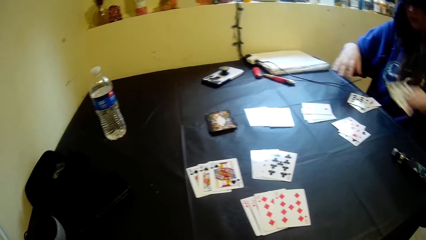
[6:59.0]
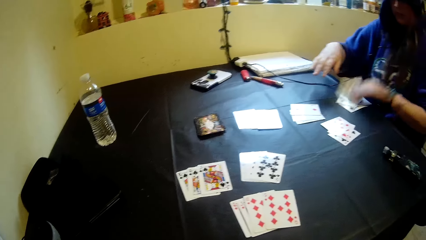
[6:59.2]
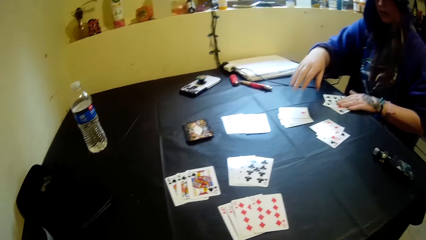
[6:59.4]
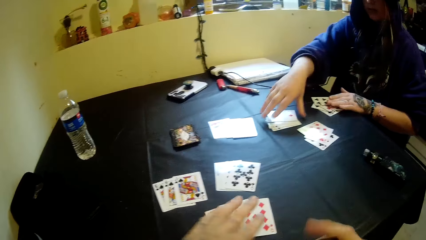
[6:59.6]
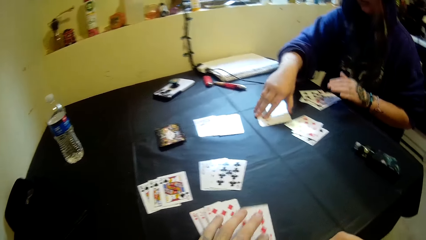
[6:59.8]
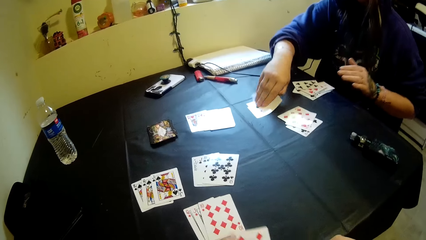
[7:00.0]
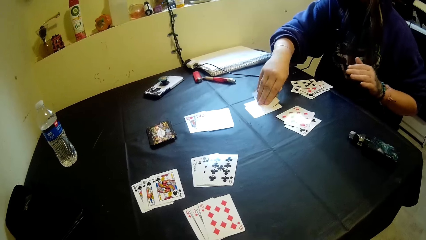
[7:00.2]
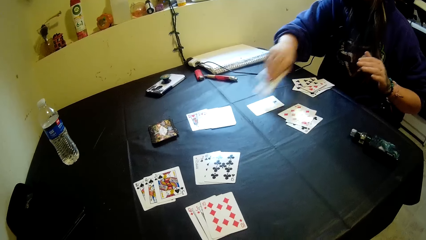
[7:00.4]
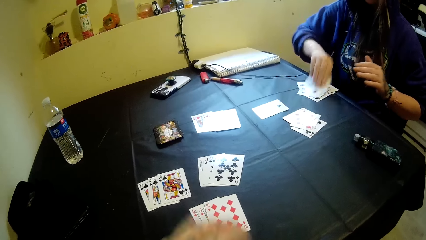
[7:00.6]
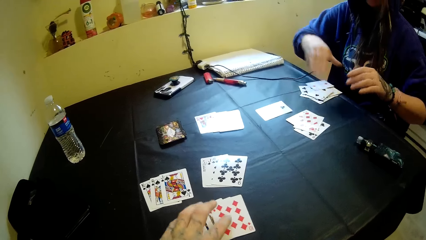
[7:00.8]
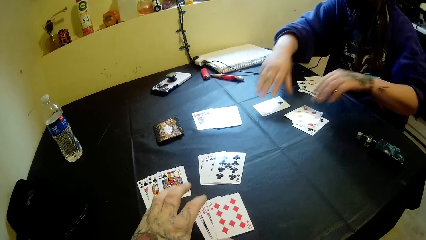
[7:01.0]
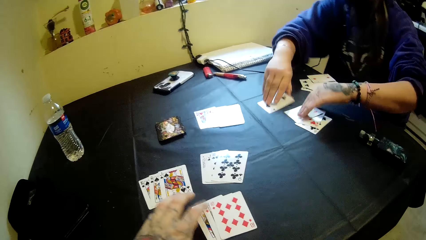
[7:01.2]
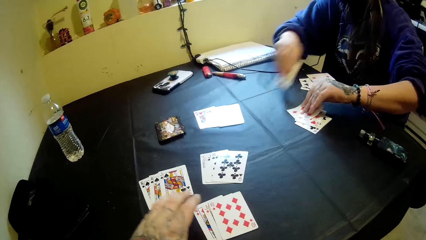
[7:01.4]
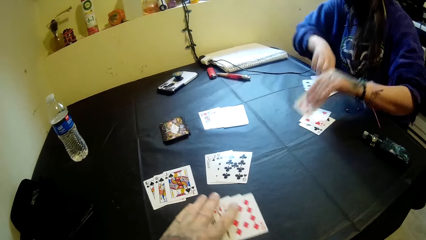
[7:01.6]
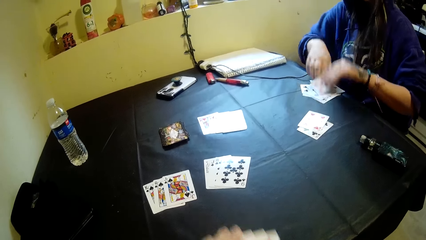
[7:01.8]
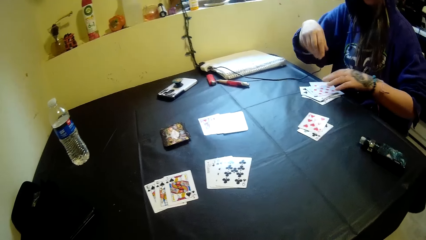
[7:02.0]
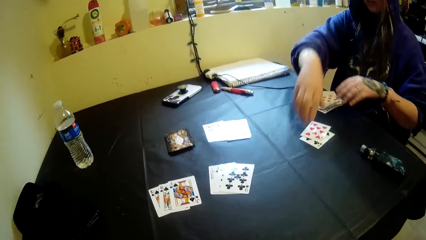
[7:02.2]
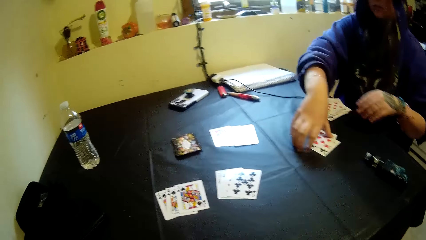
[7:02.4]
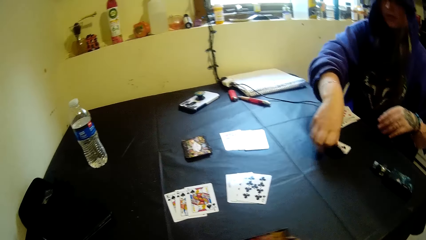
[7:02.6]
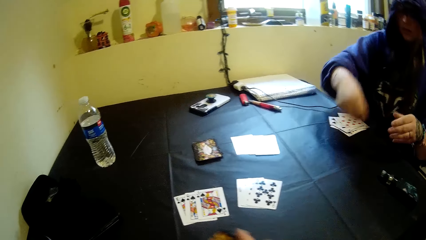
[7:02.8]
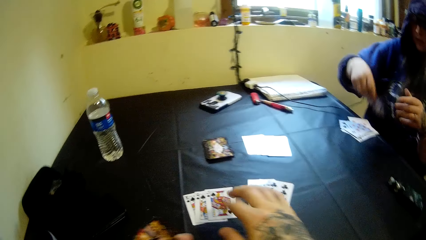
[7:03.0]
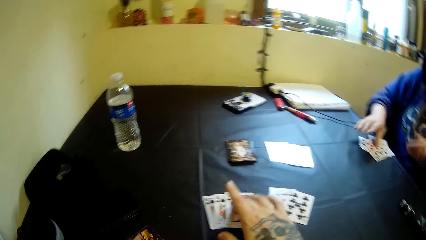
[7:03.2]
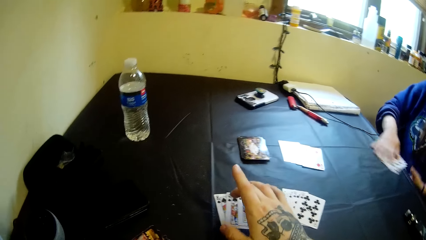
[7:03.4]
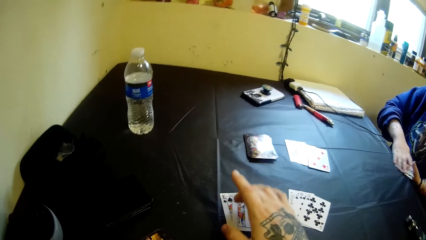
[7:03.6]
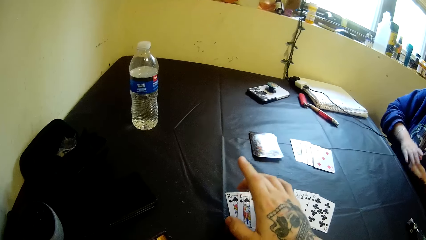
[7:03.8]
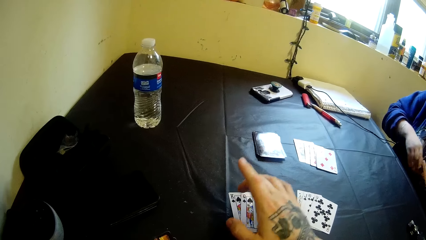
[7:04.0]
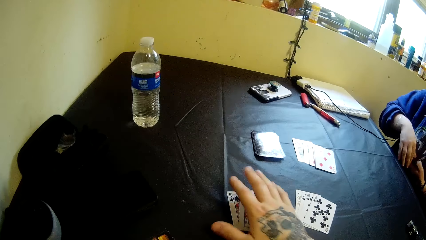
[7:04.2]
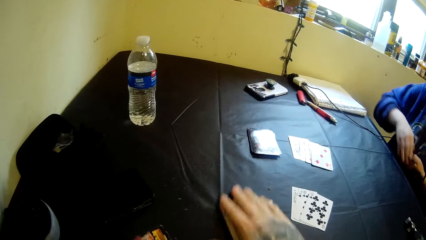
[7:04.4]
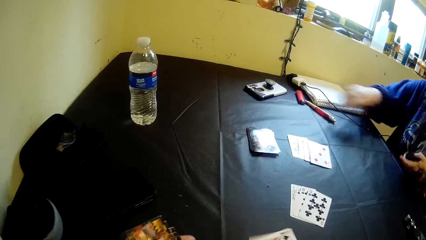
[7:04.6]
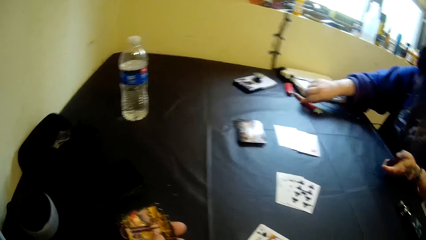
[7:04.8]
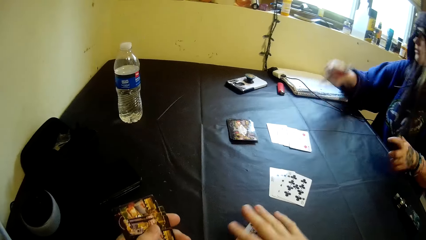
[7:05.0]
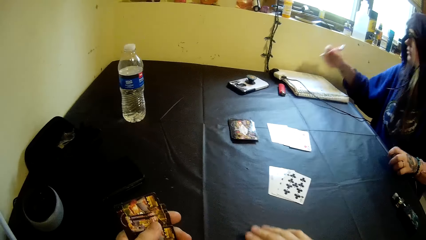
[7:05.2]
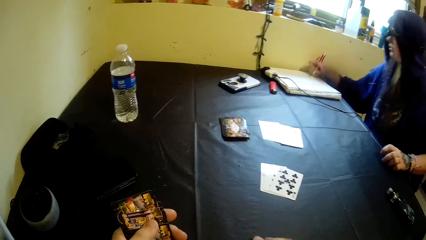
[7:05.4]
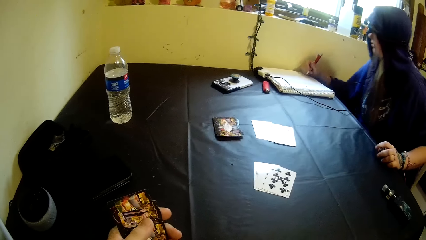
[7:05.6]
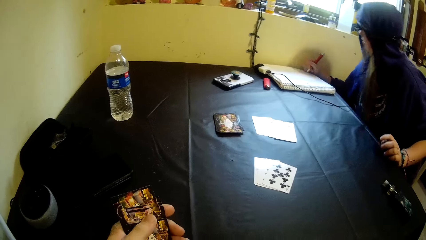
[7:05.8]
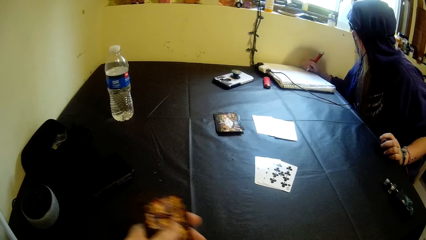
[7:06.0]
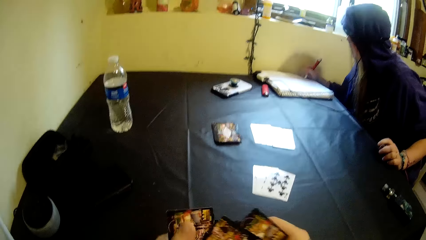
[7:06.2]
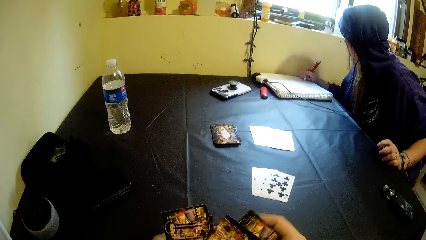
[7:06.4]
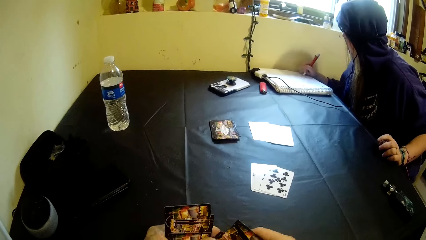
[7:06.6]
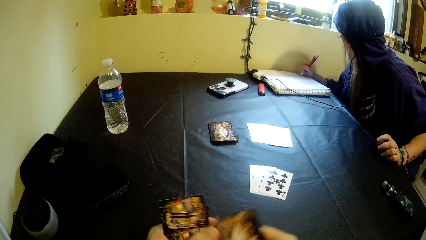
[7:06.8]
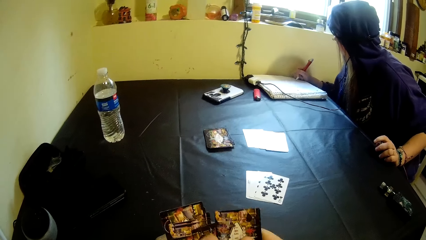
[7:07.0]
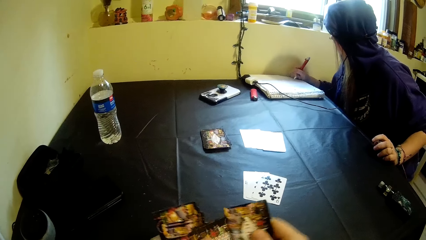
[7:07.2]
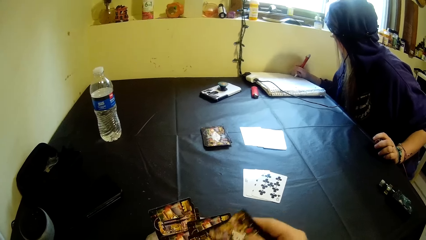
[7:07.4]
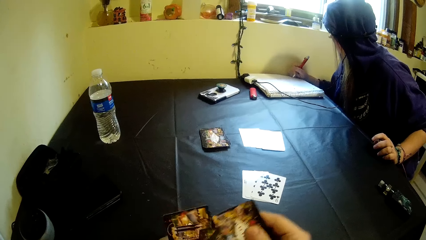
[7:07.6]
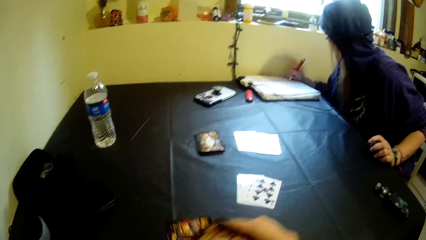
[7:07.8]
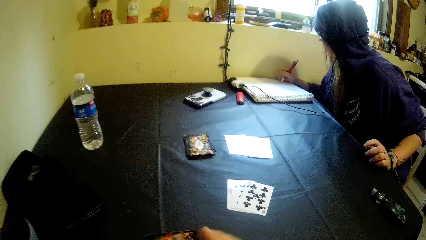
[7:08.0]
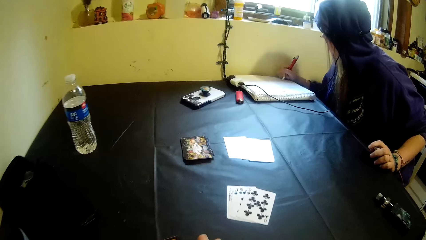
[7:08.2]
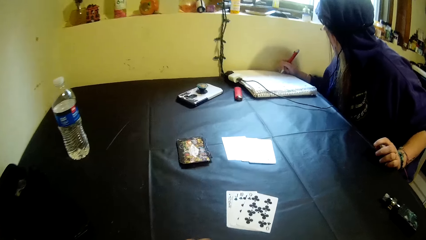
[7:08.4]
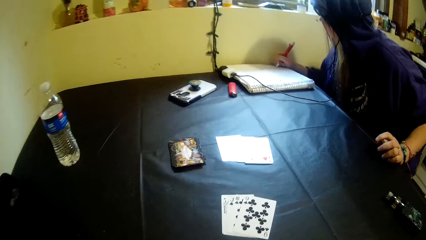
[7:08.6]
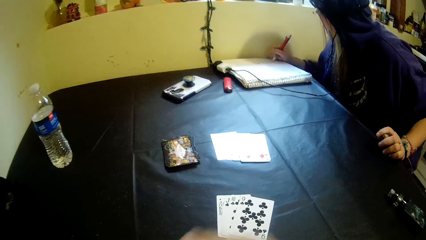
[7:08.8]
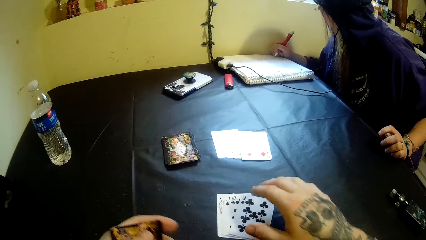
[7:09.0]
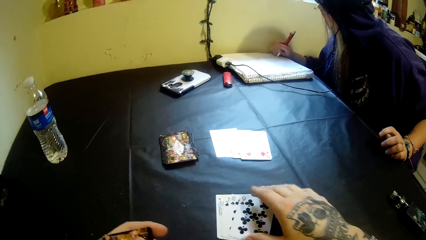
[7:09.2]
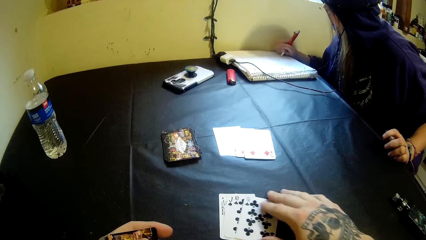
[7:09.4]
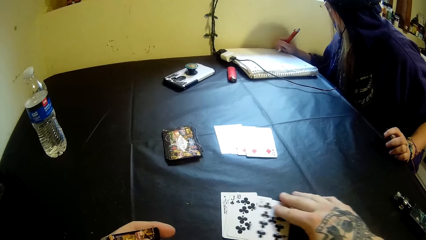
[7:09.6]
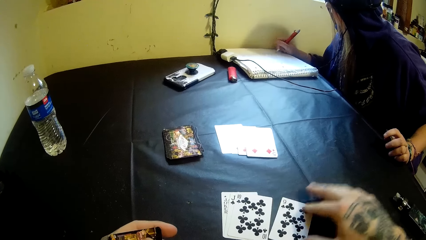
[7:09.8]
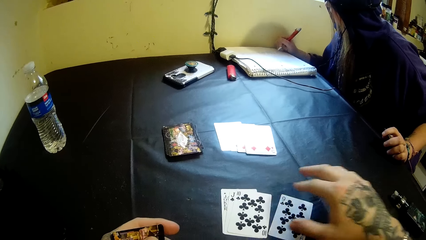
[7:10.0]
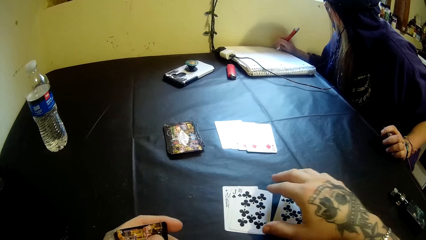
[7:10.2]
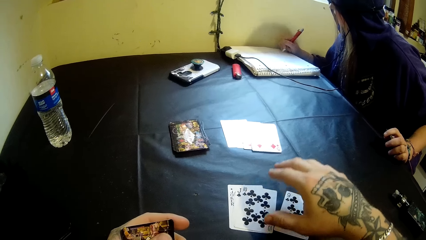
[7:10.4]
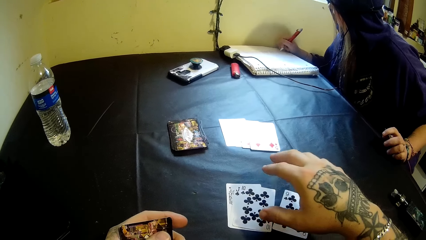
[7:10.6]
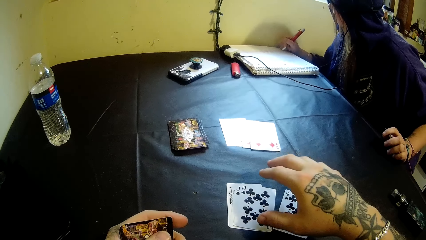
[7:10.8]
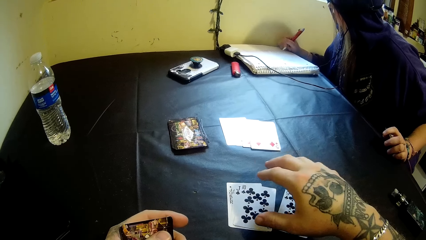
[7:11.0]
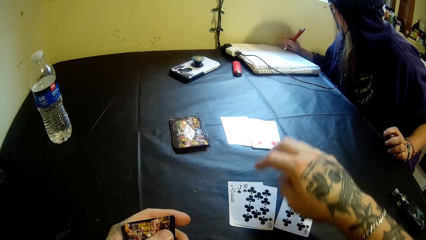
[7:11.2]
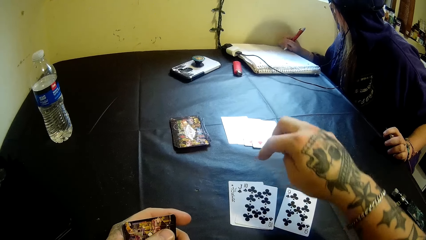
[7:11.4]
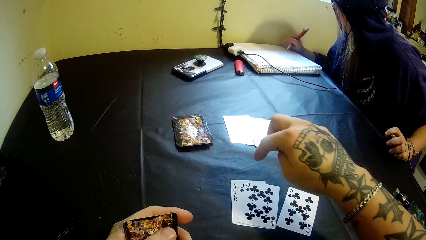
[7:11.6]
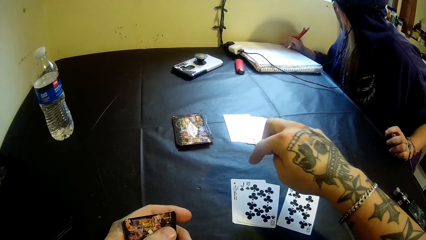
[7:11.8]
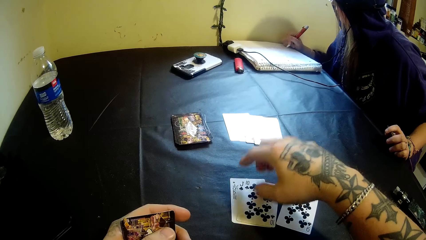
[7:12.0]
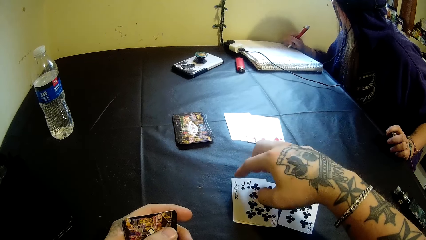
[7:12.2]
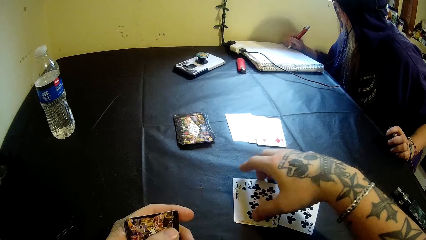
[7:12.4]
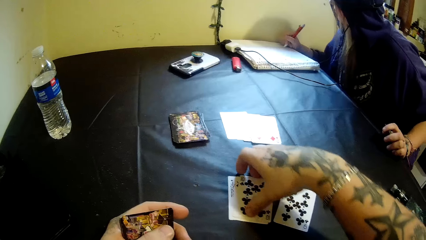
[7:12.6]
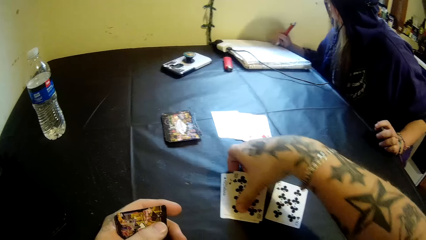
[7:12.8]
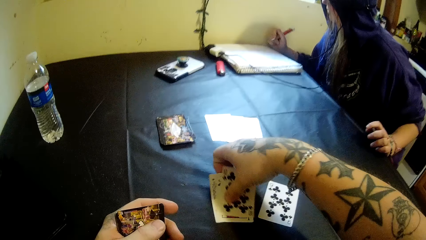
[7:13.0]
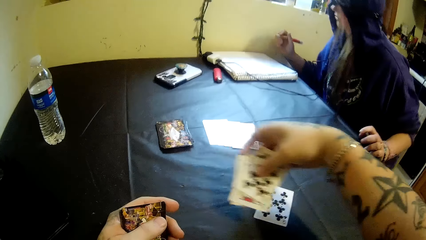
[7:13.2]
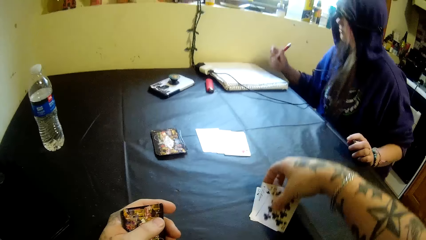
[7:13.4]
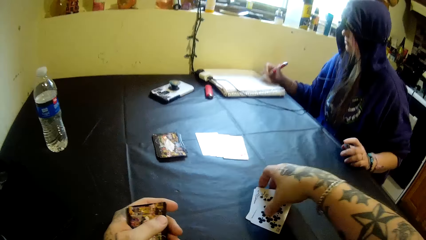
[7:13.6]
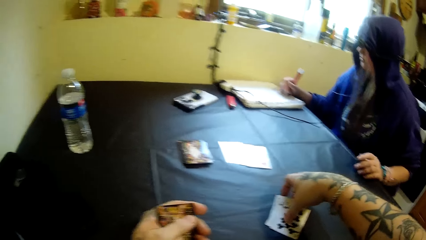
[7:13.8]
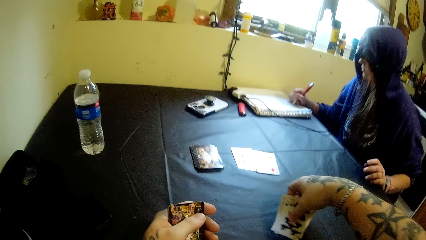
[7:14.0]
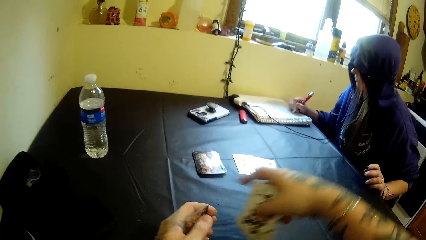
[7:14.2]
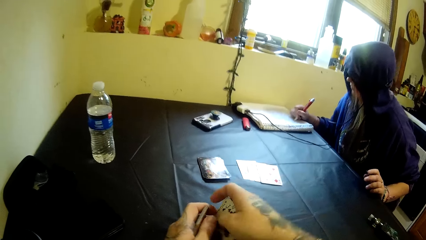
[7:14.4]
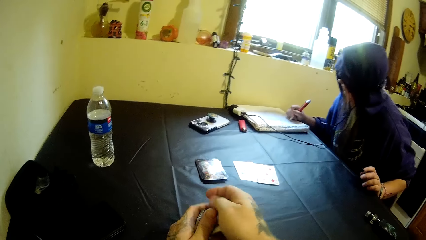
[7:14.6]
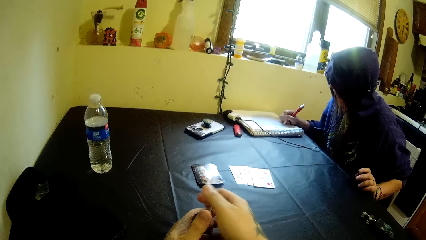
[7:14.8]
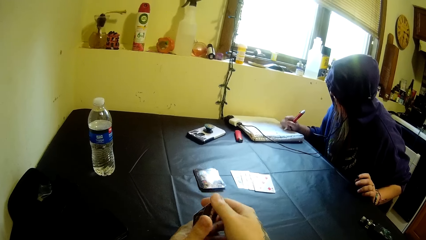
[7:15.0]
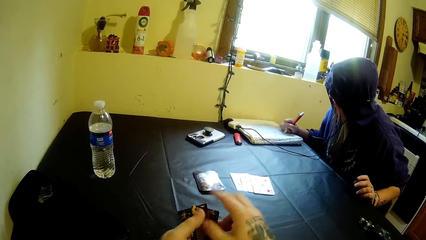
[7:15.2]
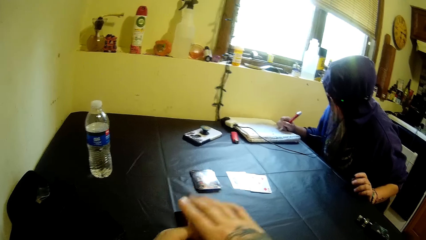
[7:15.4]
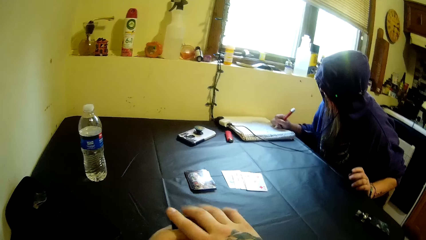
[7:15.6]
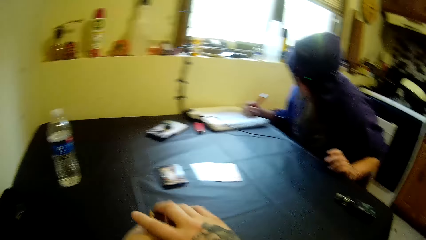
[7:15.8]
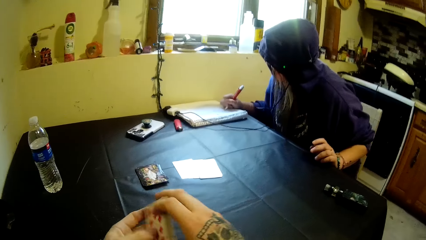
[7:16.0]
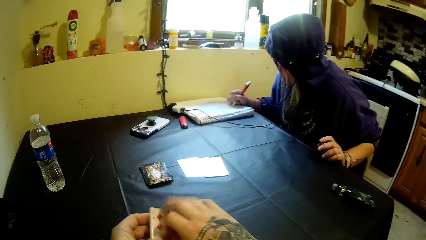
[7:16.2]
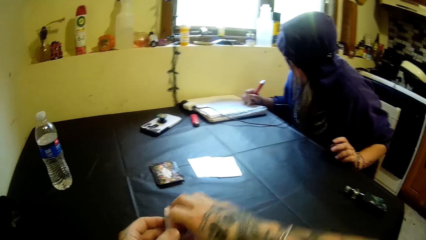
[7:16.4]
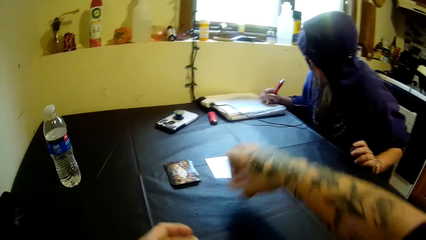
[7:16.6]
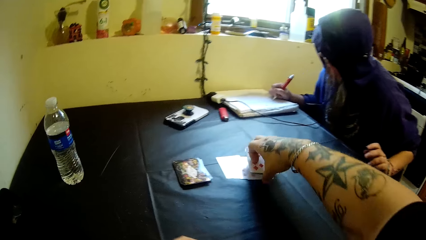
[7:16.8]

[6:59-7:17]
The camera wearer picks up a card. The woman puts the cards together. The camera wearer picks up the cards, counts the cards, and picks up the cards. The woman picks up the pen and writes on the book. The camera wearer looks at the cards, moves the card, picks up the cards, and puts the cards on the left hand.
